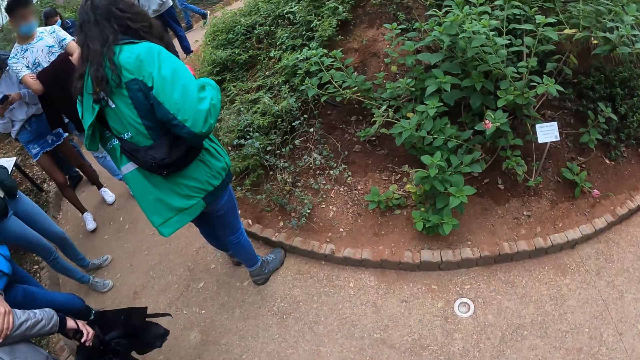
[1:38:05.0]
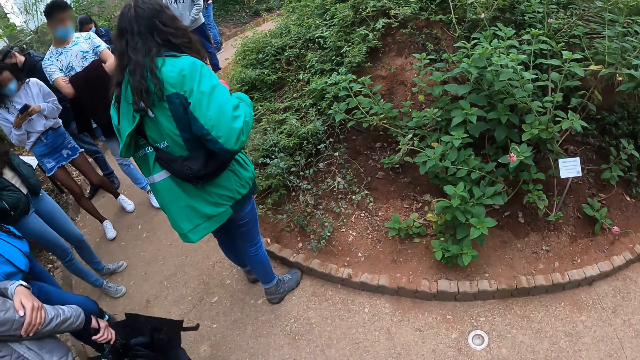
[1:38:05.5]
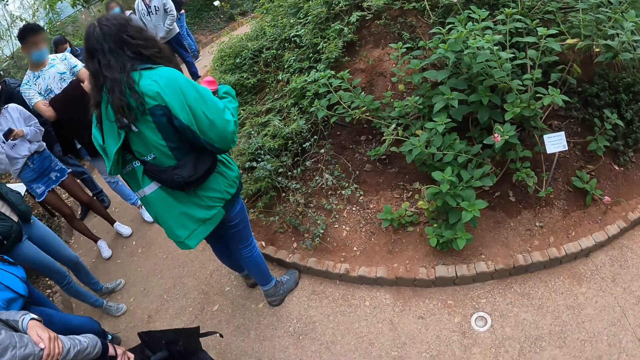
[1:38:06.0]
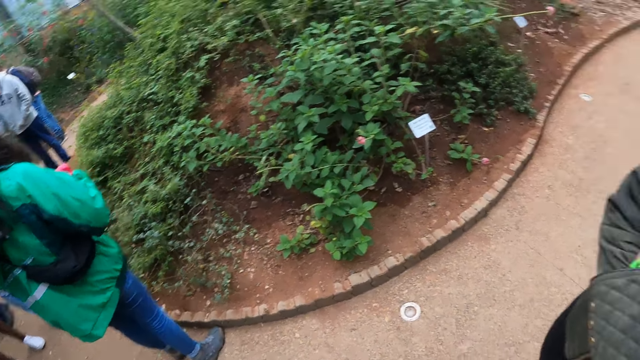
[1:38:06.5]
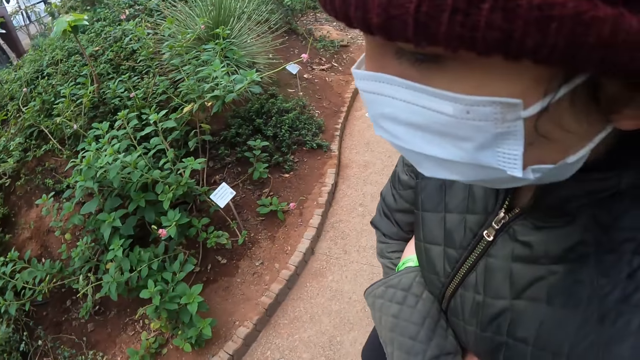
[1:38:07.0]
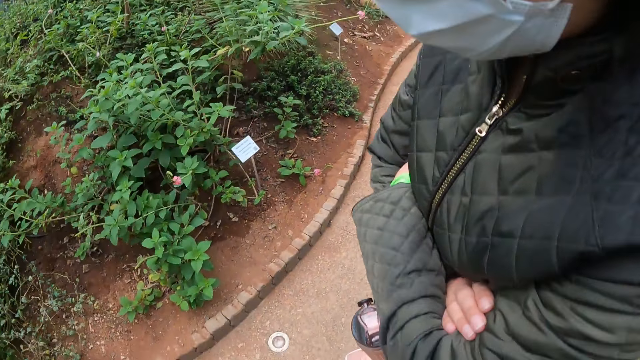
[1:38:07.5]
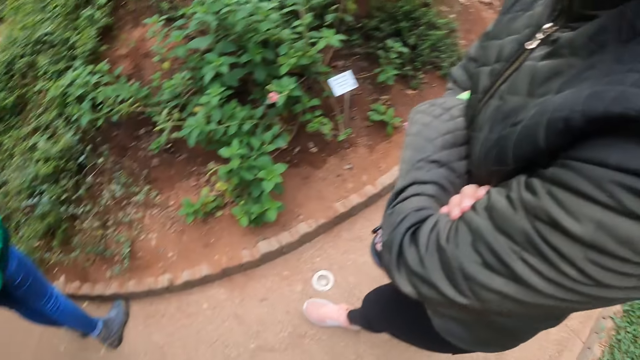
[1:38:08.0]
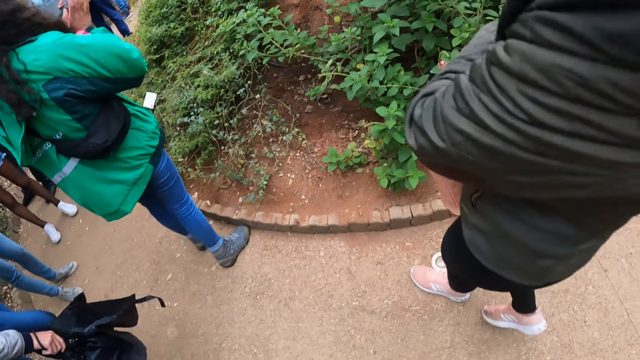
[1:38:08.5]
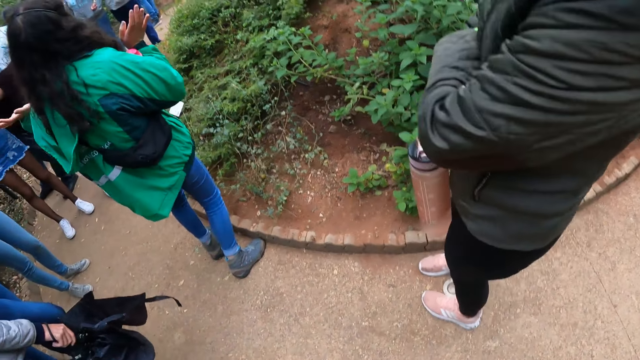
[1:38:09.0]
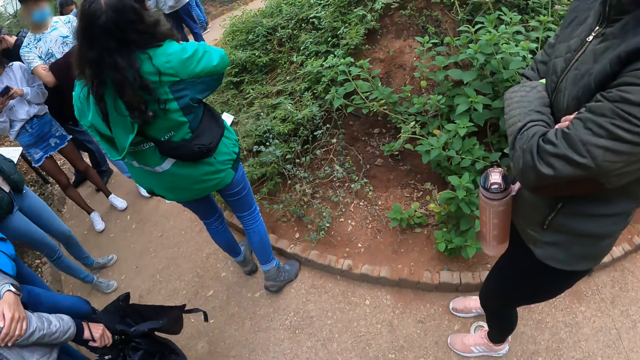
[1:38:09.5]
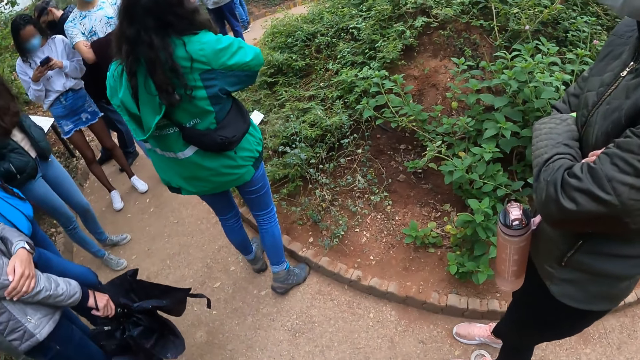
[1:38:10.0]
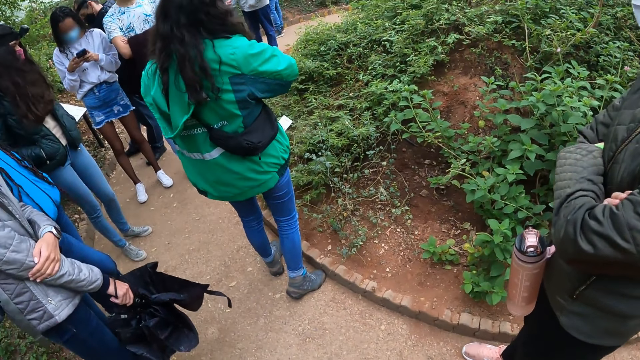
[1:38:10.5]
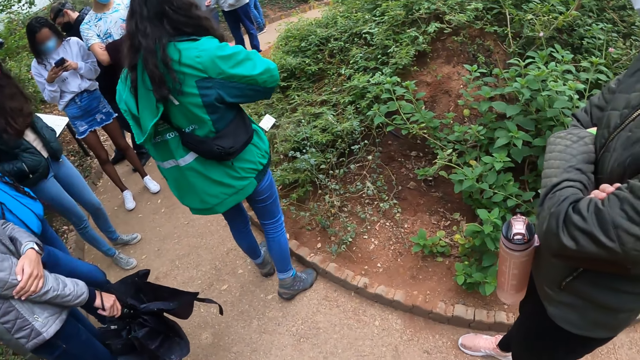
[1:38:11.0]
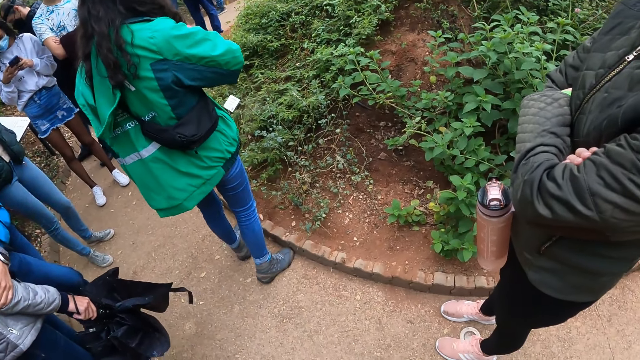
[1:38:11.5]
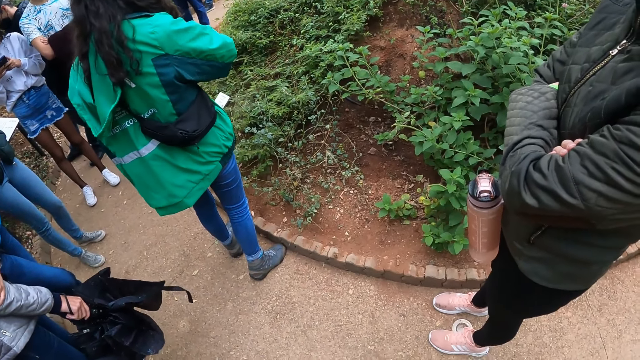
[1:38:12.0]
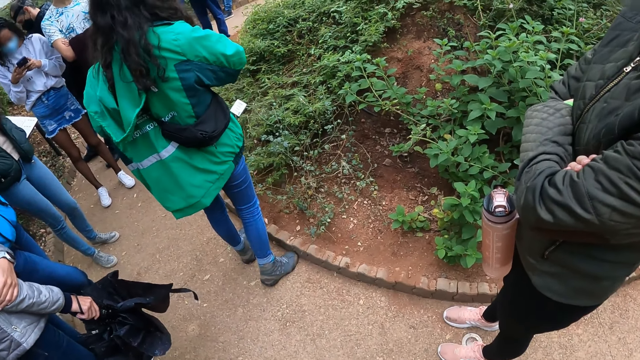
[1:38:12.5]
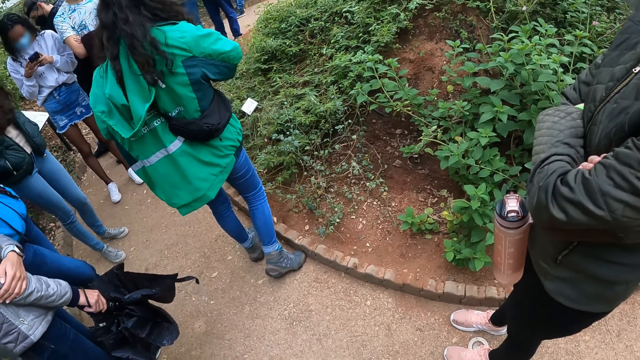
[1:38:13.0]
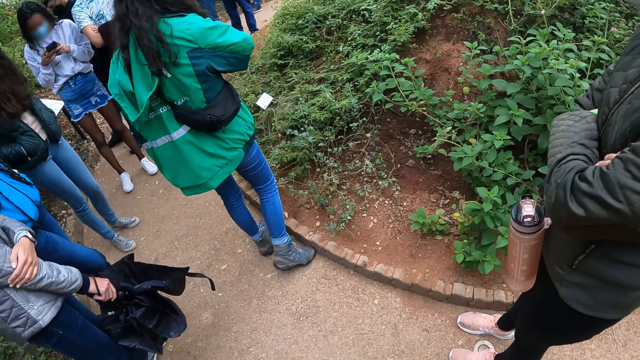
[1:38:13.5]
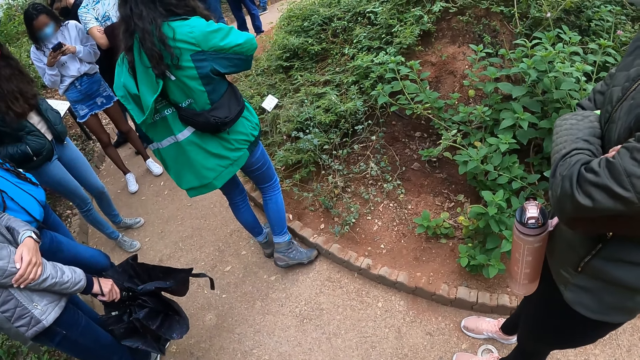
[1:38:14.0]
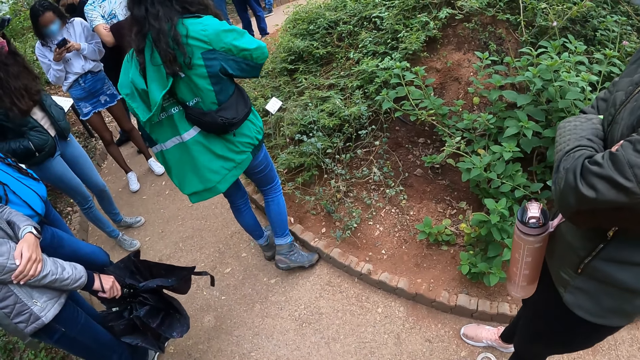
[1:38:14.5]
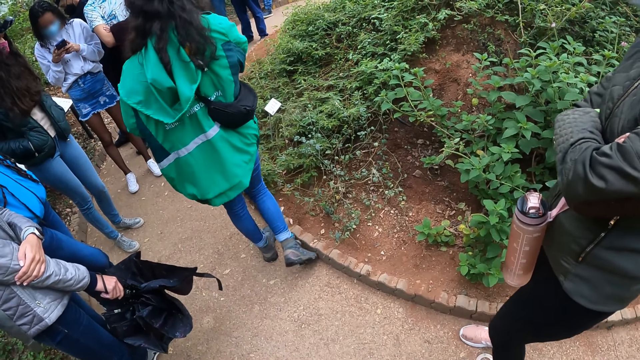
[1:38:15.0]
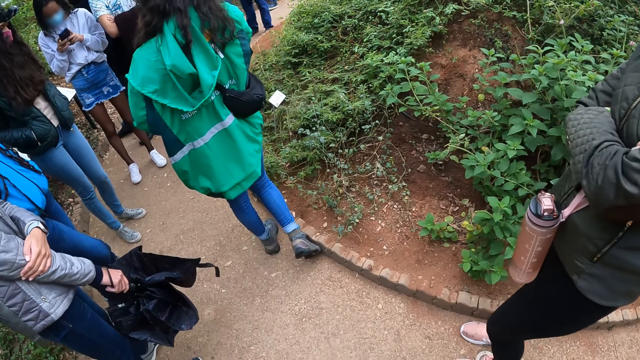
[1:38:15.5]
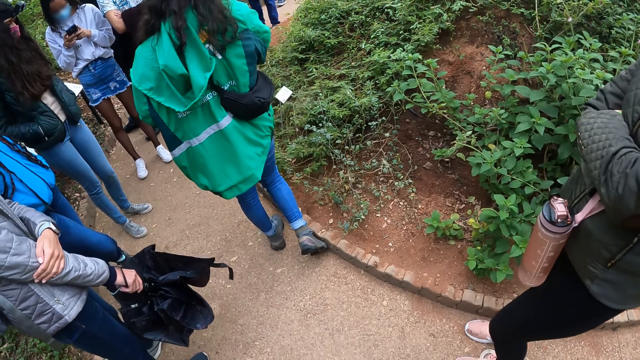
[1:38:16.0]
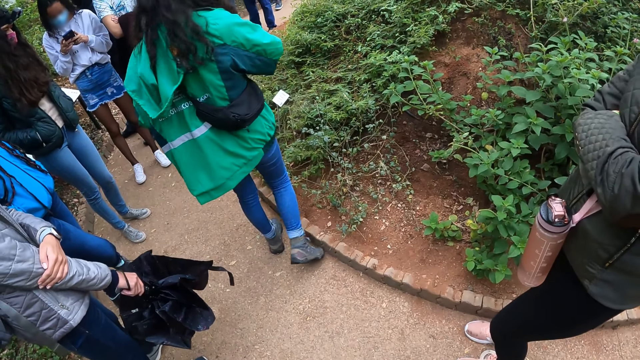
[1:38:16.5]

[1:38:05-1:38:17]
The camera wearer stares at a person. The person moves his or her hands.

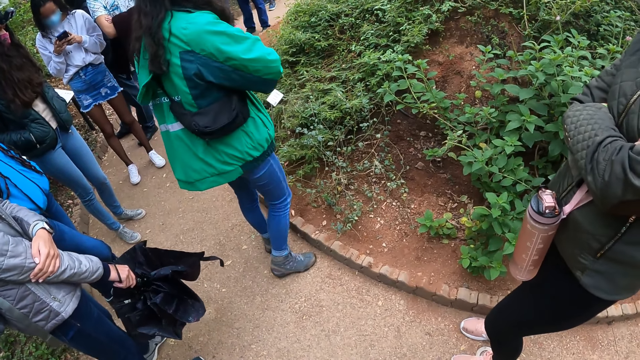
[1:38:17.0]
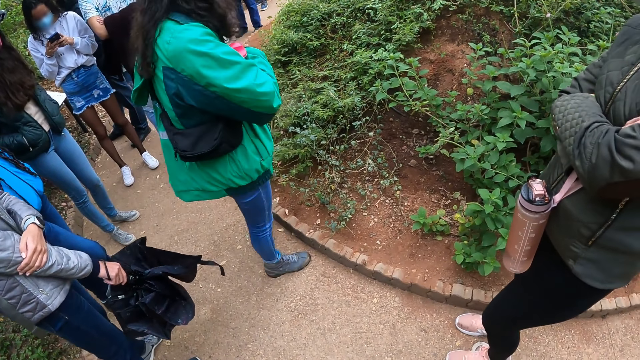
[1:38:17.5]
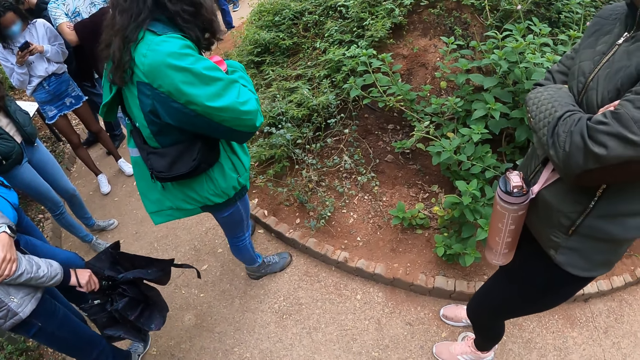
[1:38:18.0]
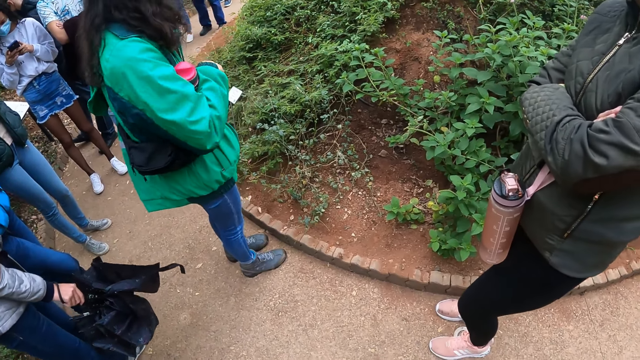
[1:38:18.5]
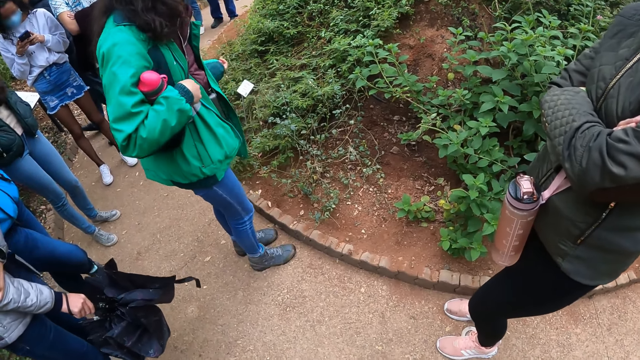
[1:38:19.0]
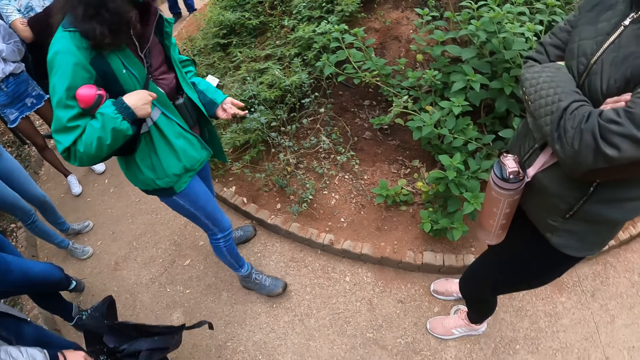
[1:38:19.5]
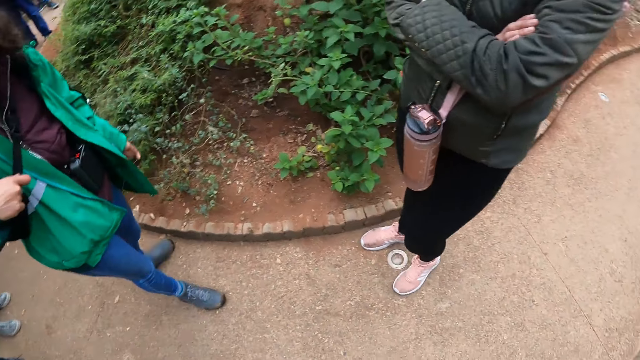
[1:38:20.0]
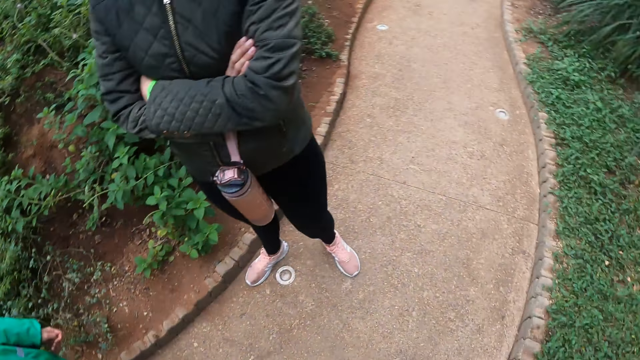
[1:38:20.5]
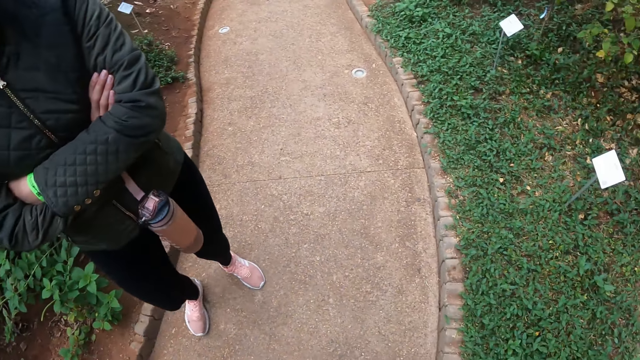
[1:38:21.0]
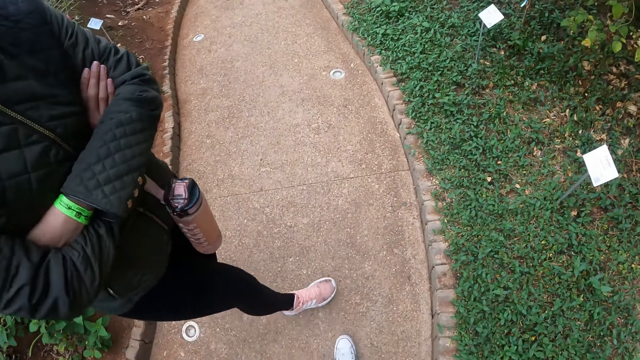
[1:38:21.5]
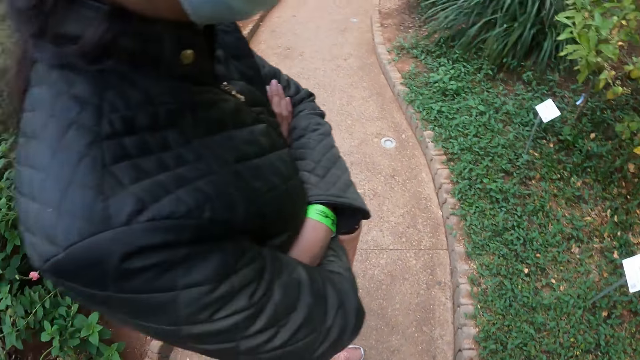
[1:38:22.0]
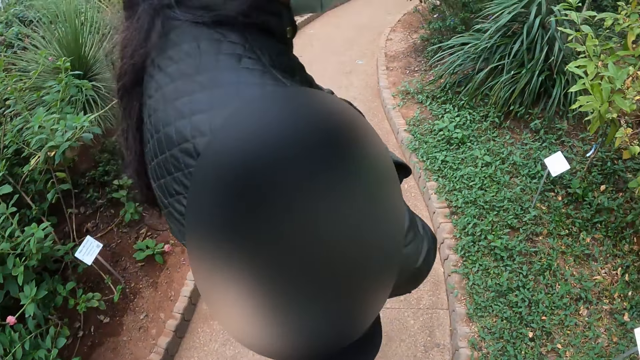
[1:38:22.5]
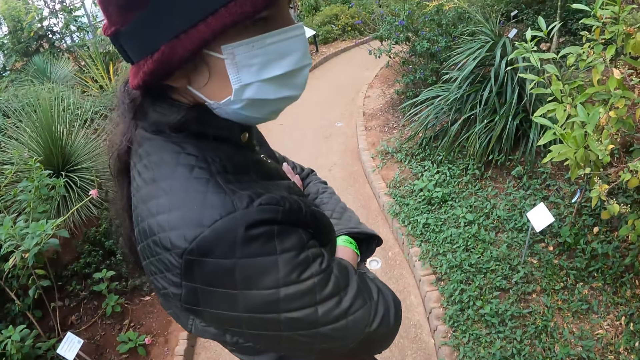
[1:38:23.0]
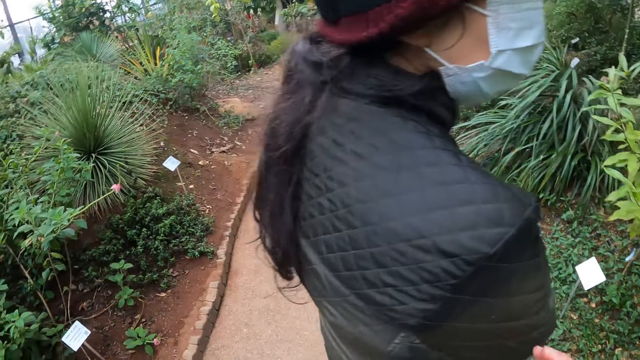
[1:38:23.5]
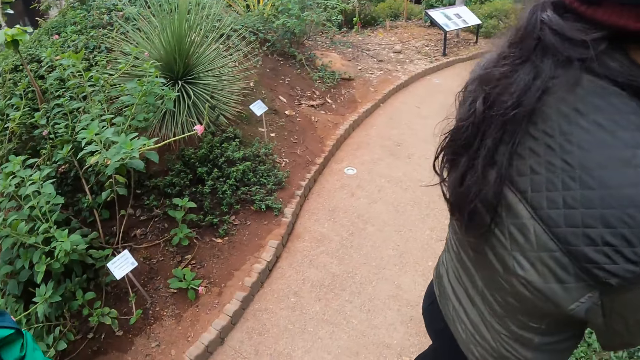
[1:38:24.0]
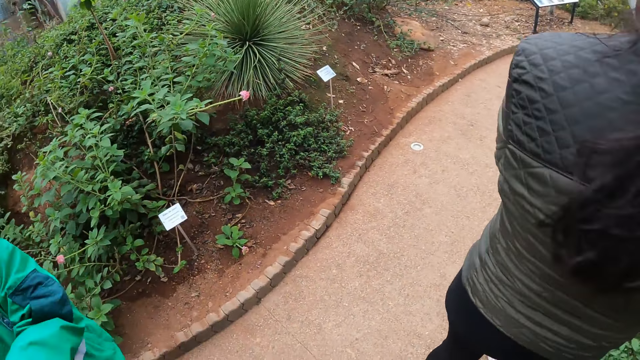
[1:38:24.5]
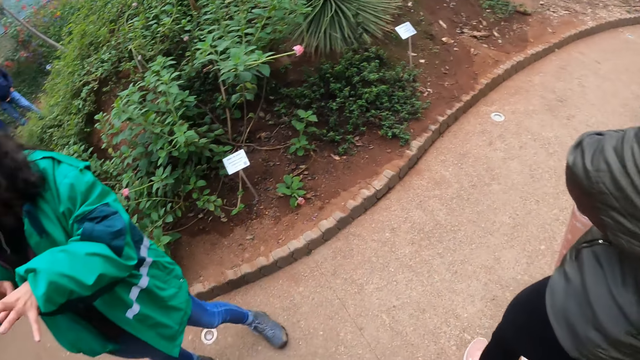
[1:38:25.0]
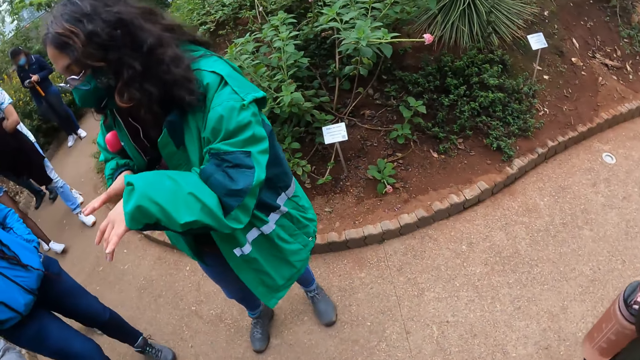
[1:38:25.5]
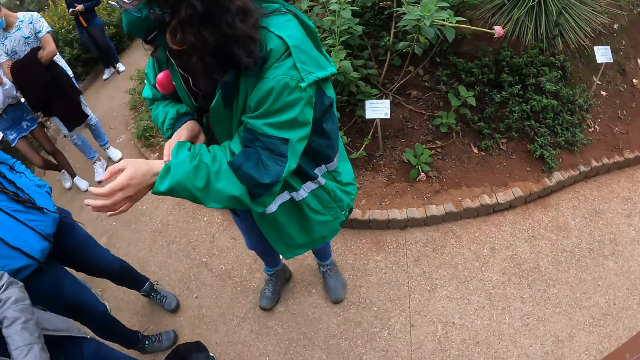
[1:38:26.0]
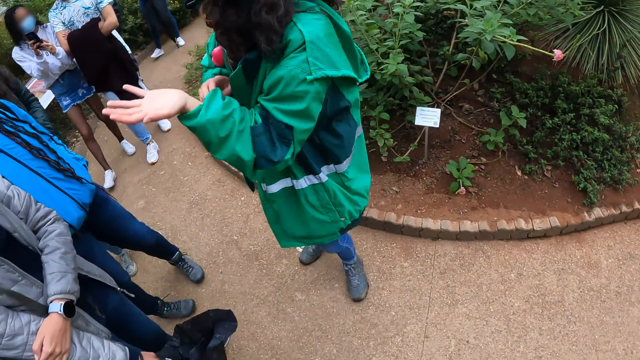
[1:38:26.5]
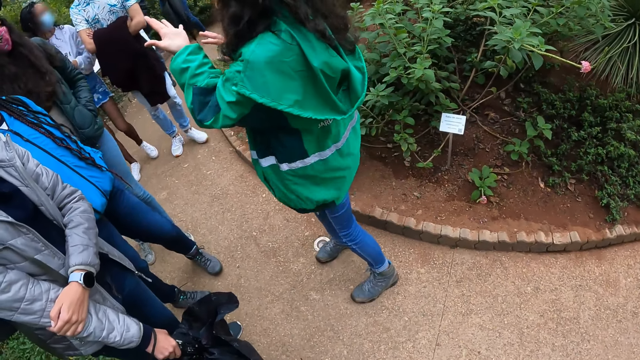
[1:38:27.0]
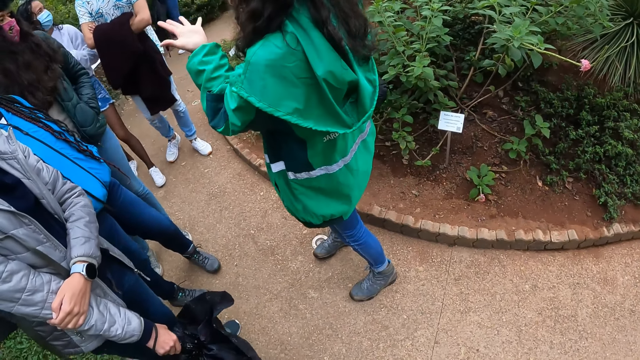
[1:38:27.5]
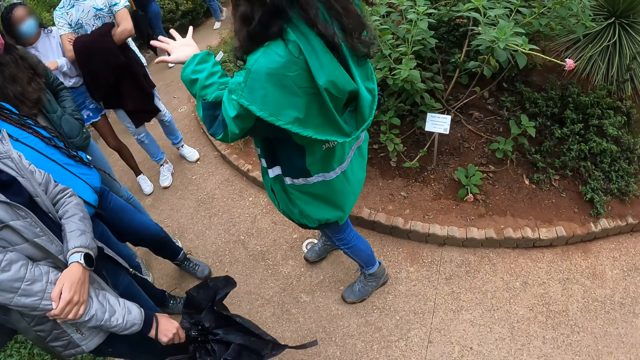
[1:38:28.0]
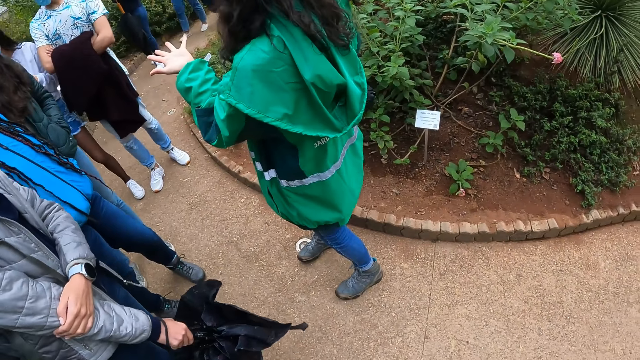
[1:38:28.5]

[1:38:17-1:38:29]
The camera wearer looks around the compound. They walk around the compound and look around the compound. A person moves his or her hands.
